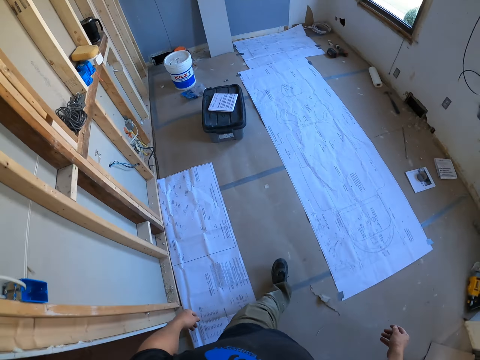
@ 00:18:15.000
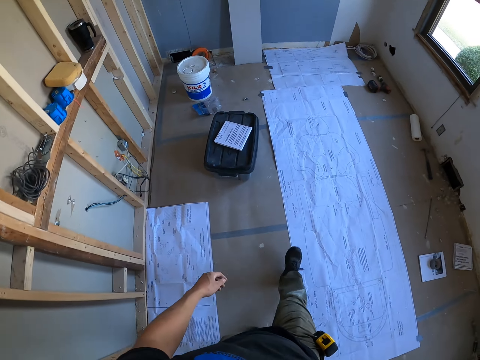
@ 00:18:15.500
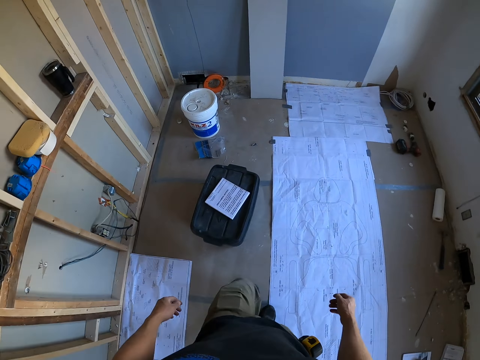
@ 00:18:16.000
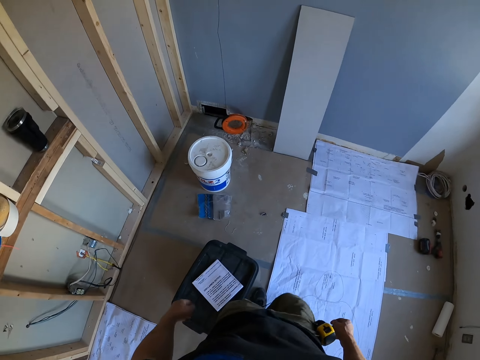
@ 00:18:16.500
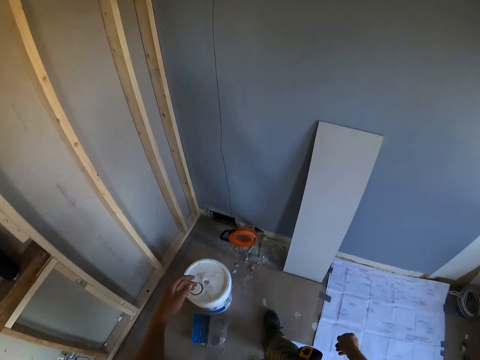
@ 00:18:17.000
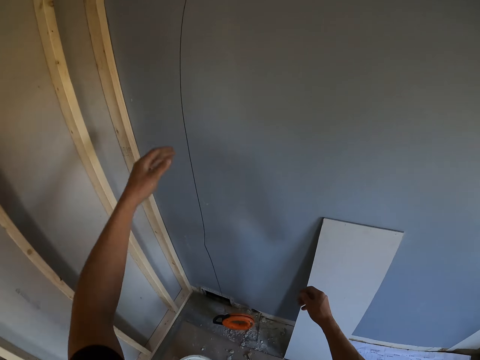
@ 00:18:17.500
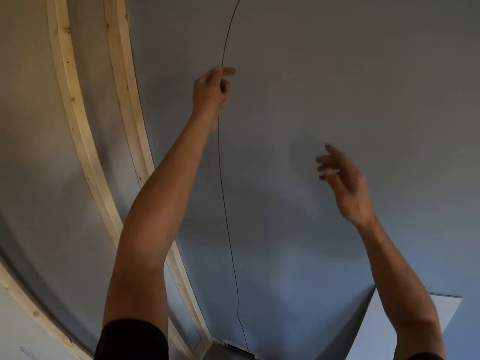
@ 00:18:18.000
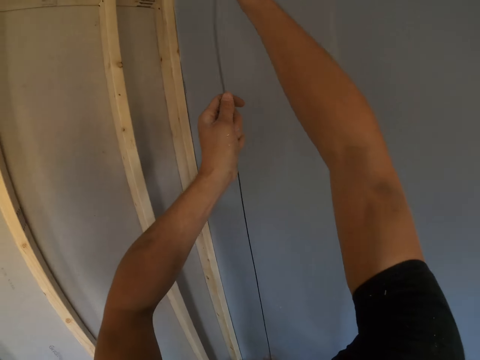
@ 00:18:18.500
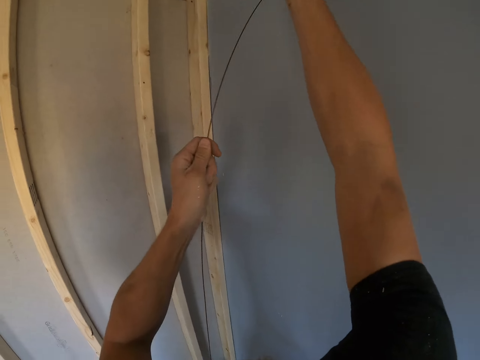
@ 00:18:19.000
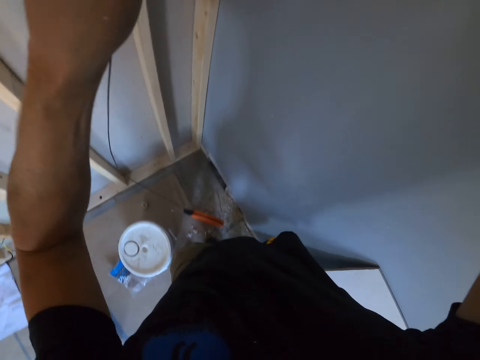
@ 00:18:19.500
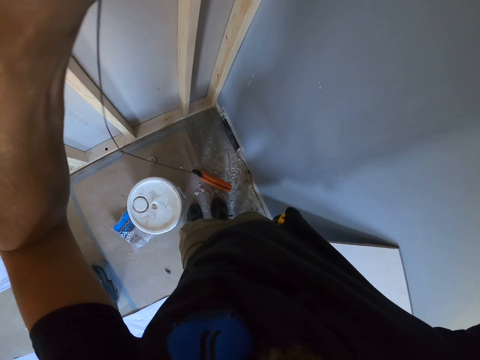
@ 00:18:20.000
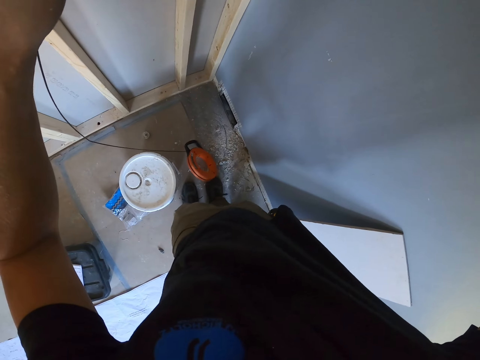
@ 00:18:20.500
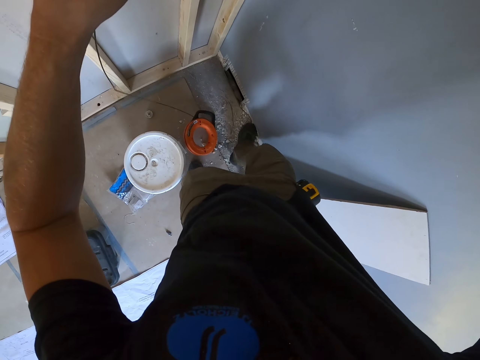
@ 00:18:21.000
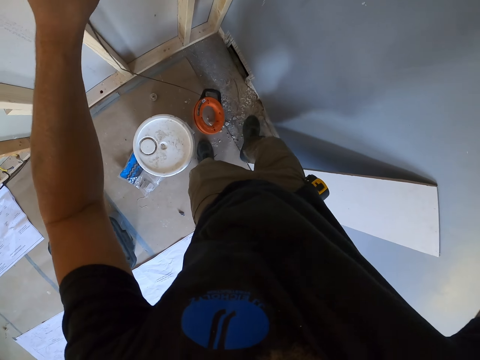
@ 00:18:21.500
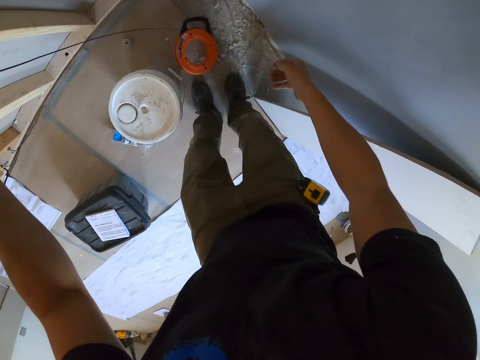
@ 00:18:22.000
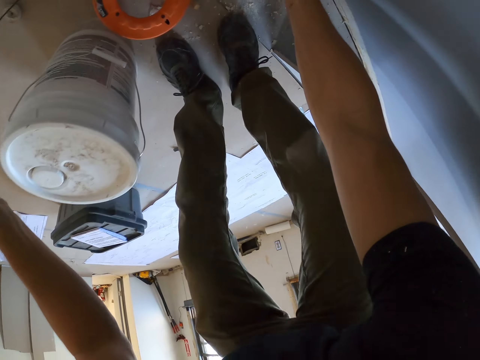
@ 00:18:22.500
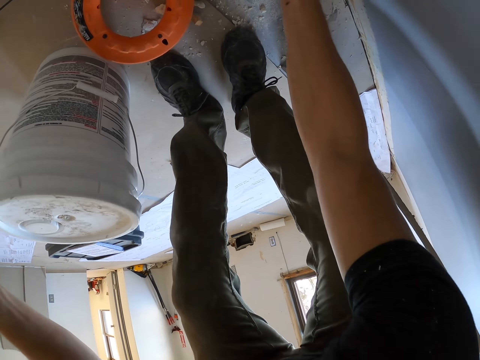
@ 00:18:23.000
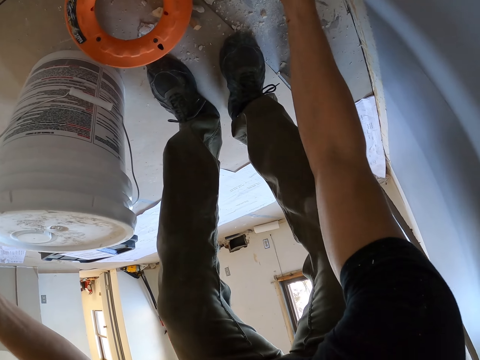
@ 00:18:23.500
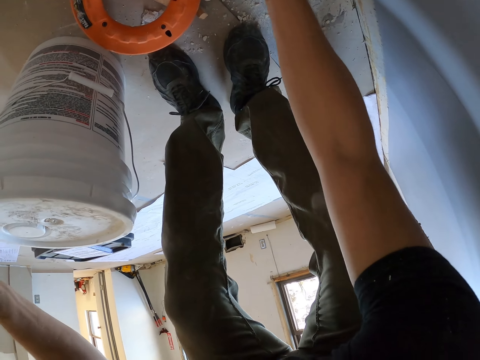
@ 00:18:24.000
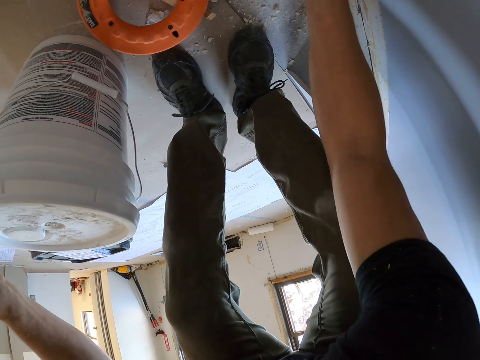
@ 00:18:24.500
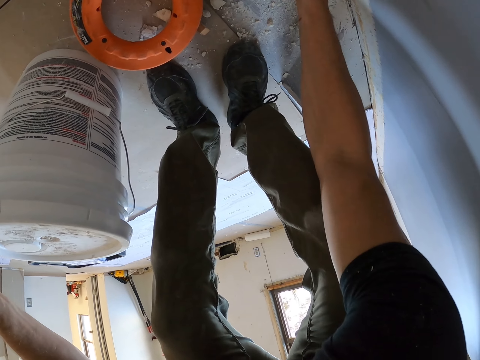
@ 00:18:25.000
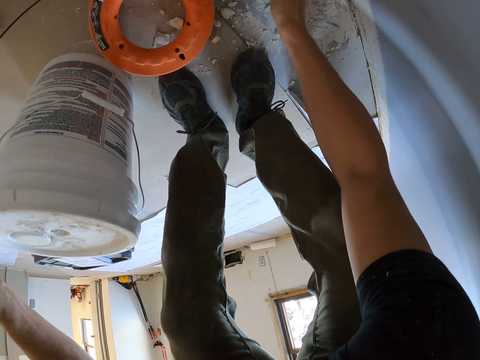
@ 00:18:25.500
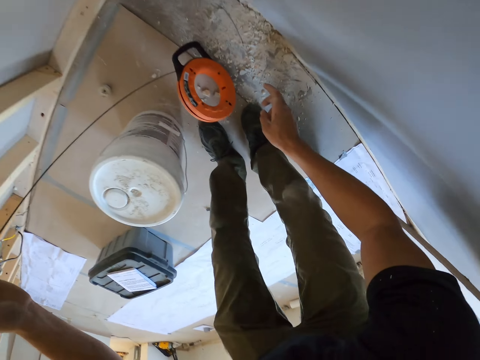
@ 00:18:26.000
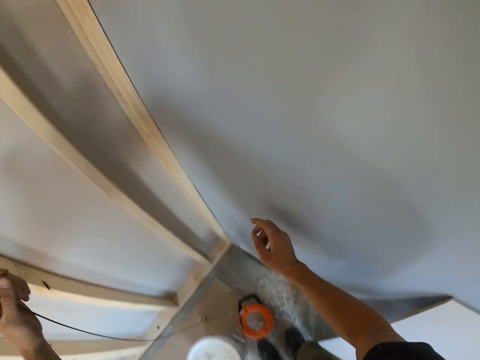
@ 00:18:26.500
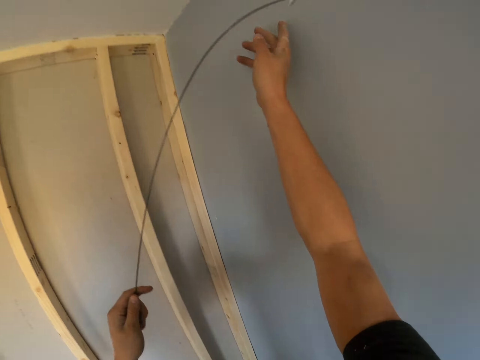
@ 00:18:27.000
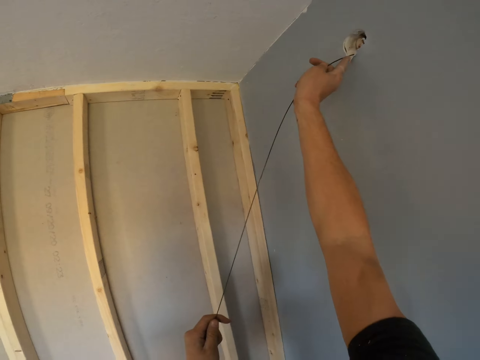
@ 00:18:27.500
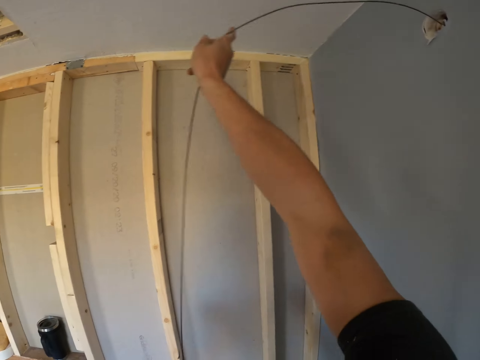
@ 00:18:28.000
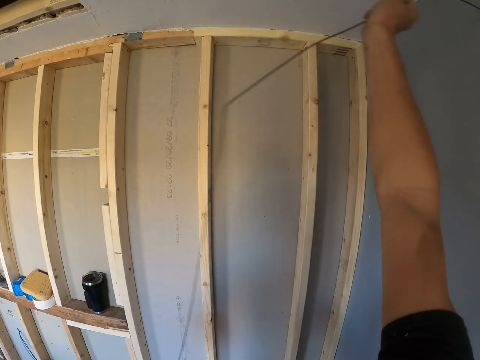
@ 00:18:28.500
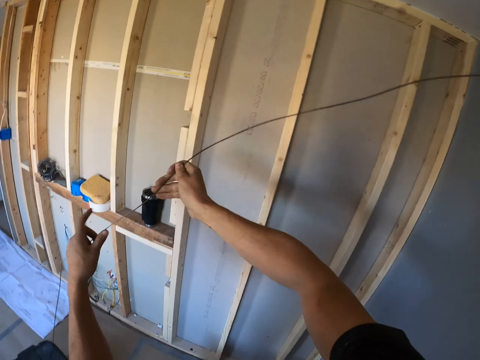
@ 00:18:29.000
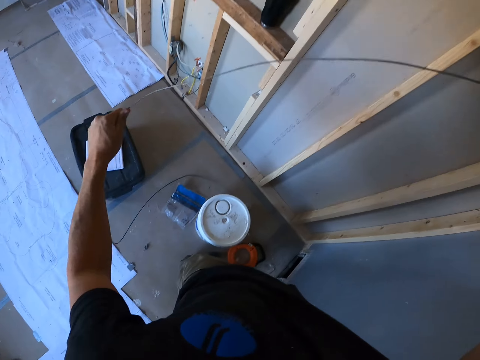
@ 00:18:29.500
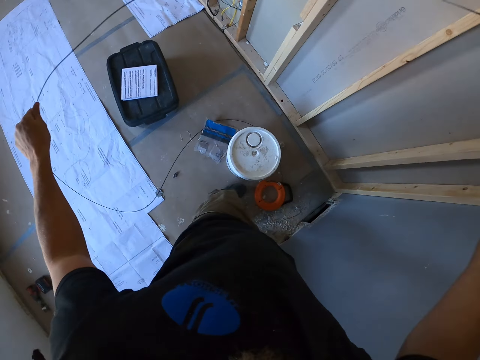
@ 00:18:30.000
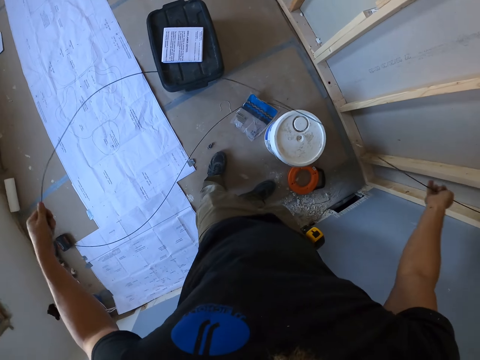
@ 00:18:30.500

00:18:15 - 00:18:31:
The camera wearer pulls the wire. They touch the soil. They do something. They pull the wire.

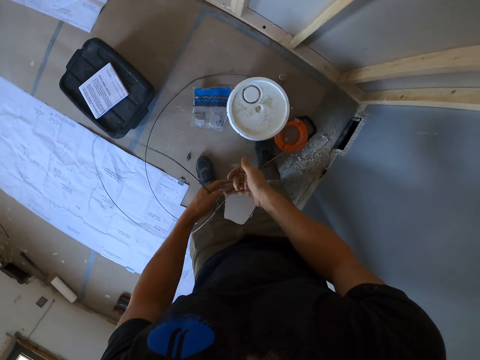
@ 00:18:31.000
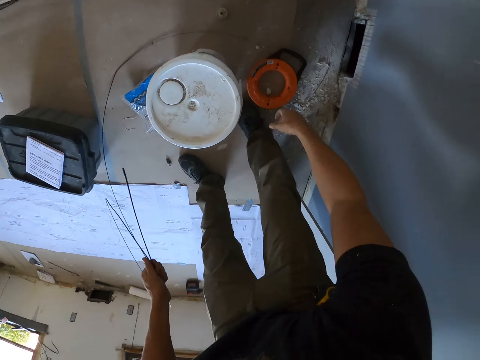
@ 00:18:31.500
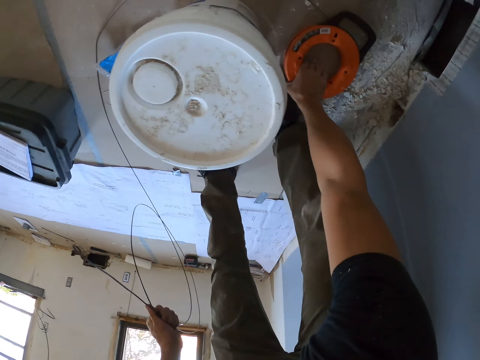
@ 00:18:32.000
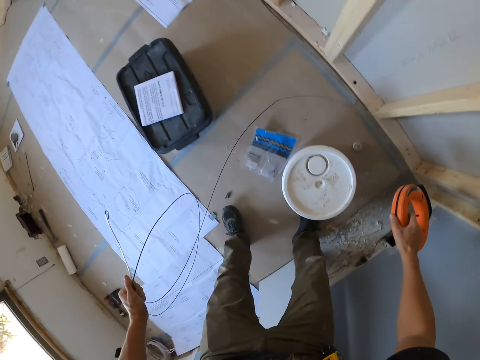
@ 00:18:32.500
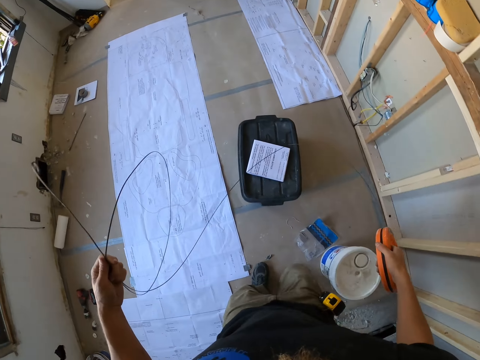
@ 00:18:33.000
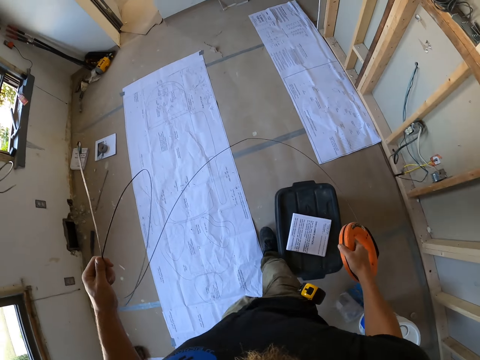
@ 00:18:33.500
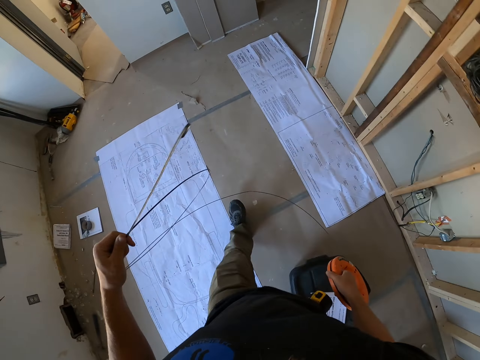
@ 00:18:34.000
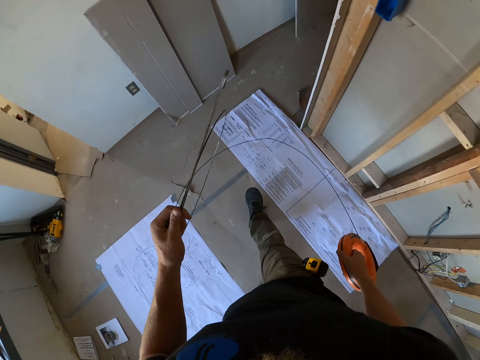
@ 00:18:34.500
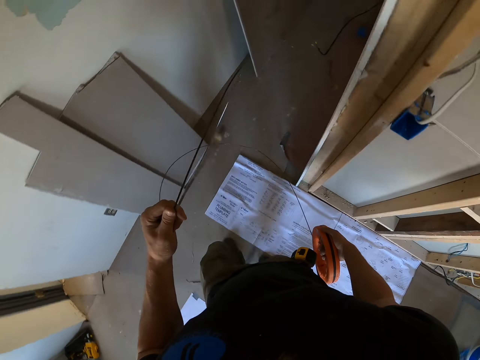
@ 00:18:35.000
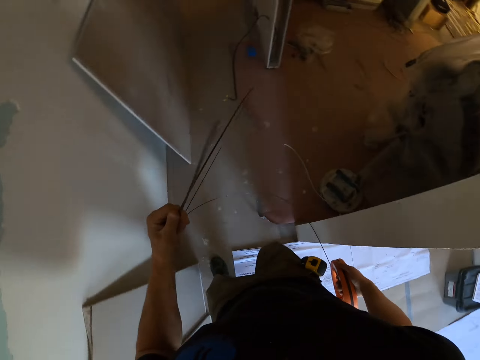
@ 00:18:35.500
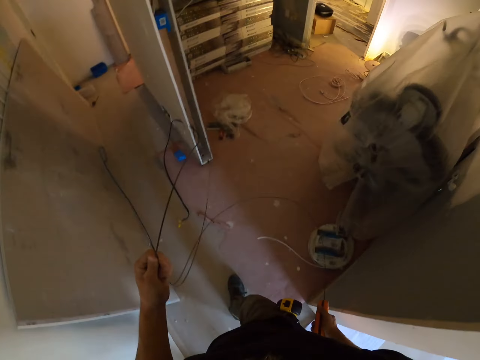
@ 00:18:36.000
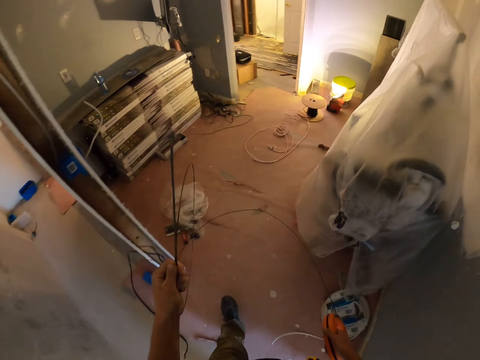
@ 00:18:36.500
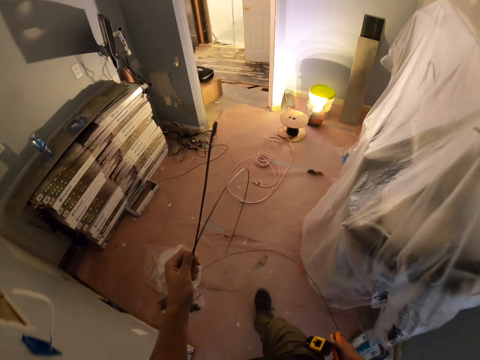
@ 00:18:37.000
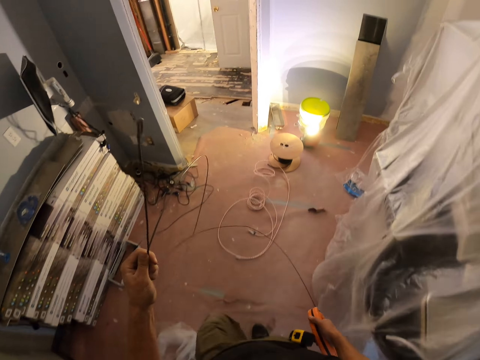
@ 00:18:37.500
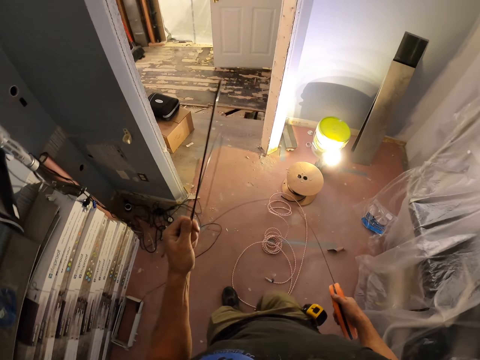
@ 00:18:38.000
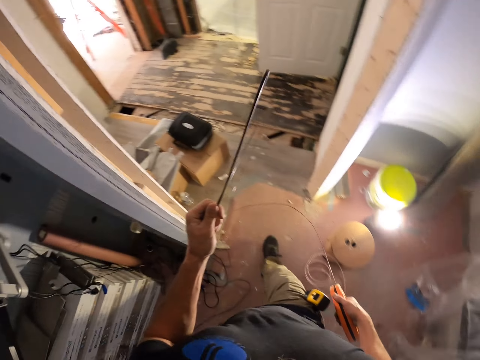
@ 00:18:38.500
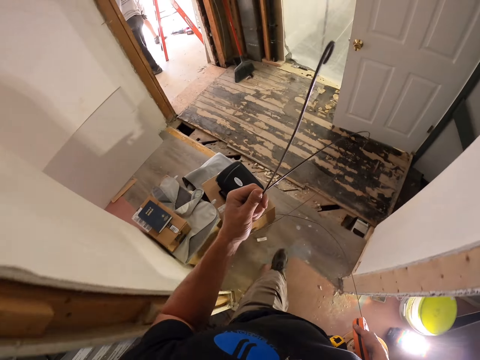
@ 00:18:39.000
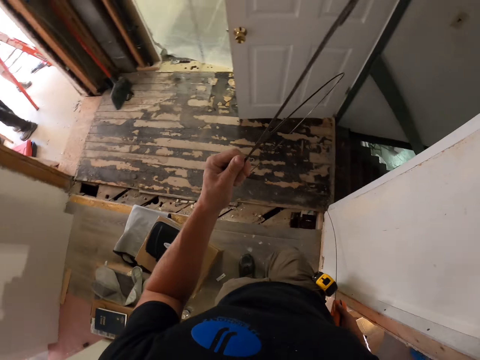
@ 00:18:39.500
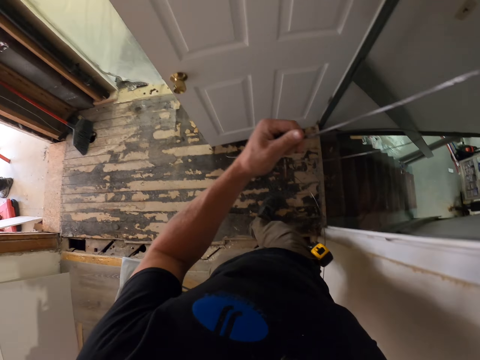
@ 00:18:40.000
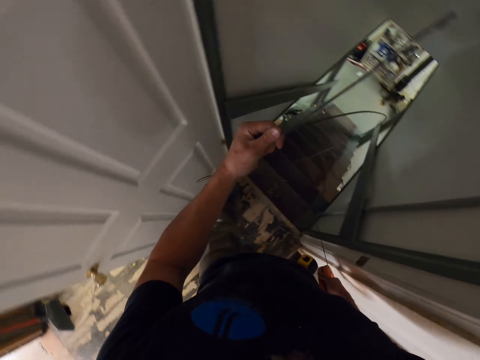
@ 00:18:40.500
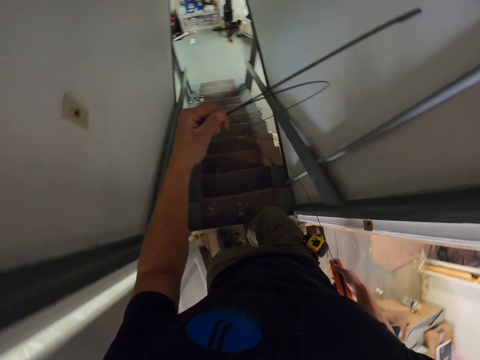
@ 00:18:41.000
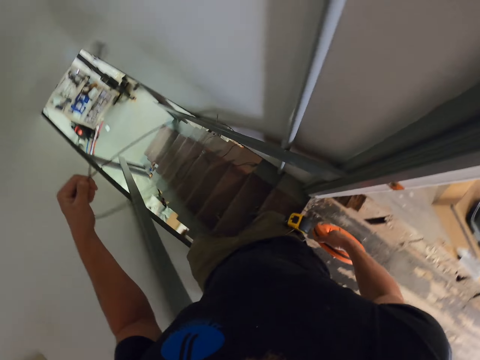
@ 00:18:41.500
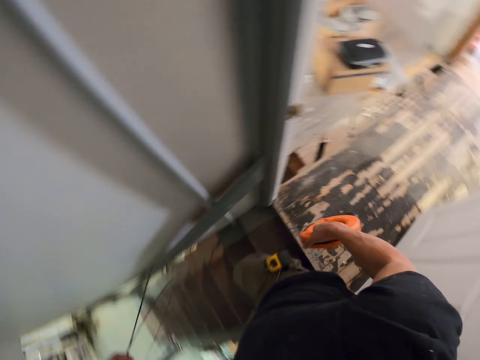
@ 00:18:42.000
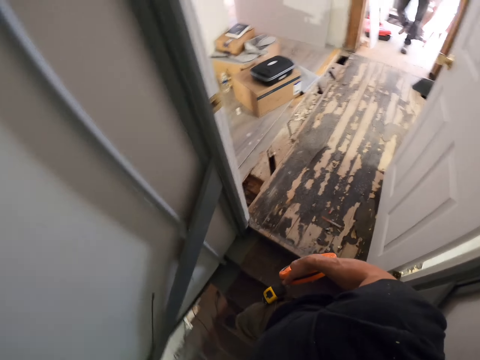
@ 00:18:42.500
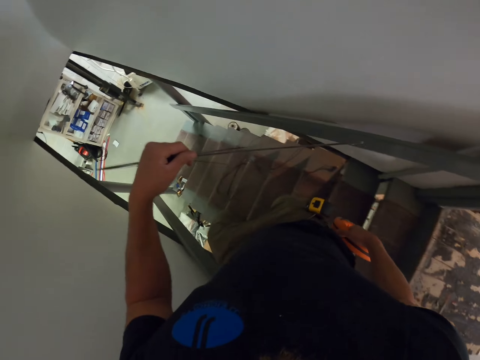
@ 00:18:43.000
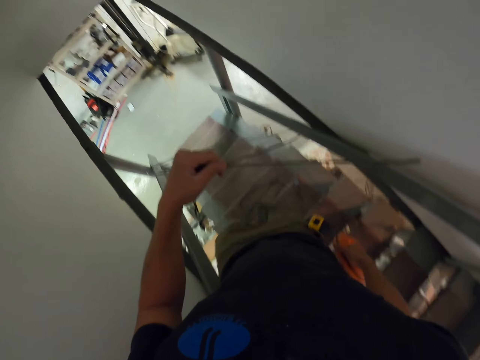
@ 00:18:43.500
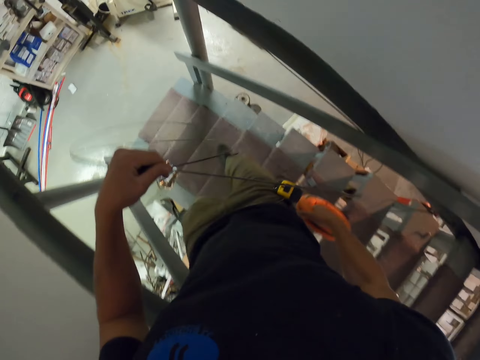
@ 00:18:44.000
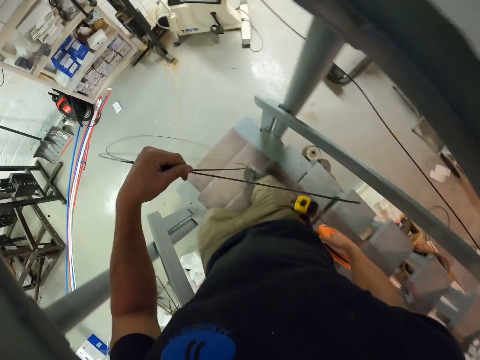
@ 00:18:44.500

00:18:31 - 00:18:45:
The camera wearer picks up the roll of wire. They walk into the other room. They run down the stairs.
